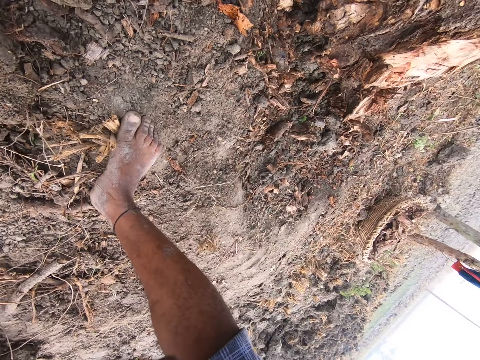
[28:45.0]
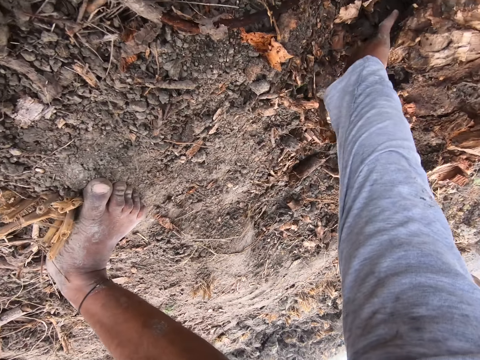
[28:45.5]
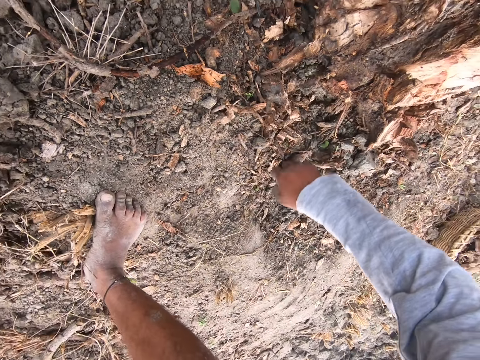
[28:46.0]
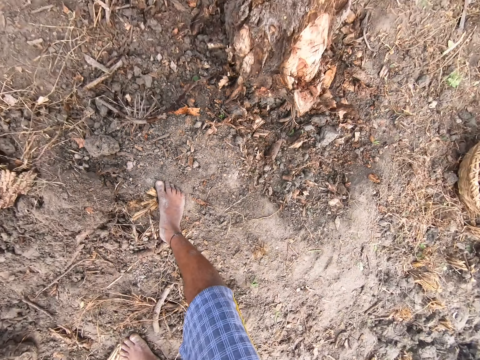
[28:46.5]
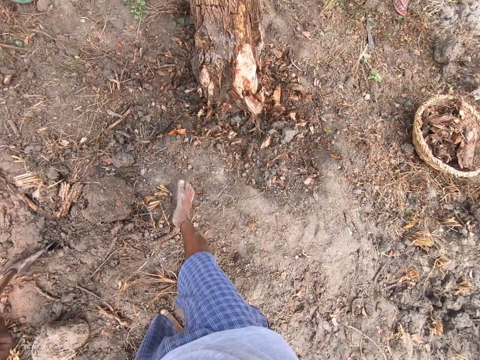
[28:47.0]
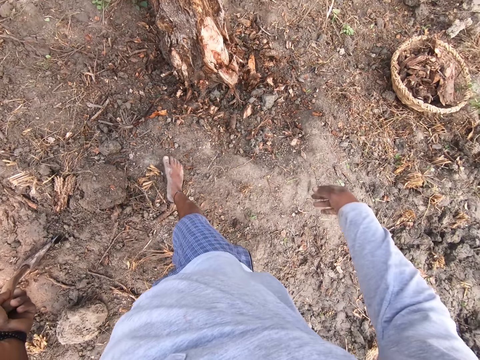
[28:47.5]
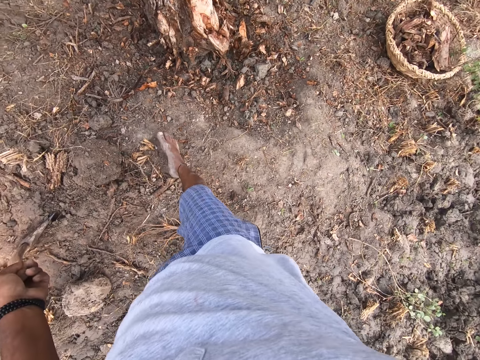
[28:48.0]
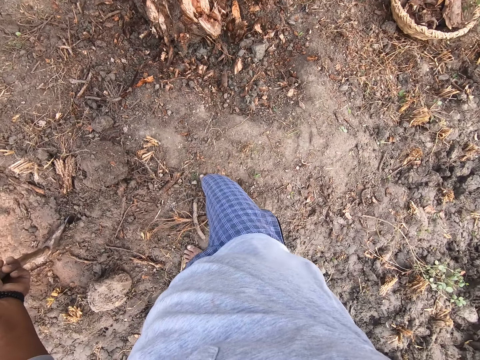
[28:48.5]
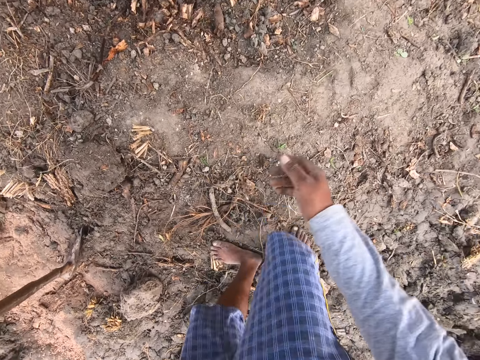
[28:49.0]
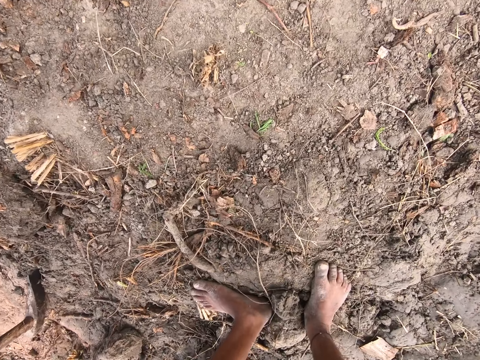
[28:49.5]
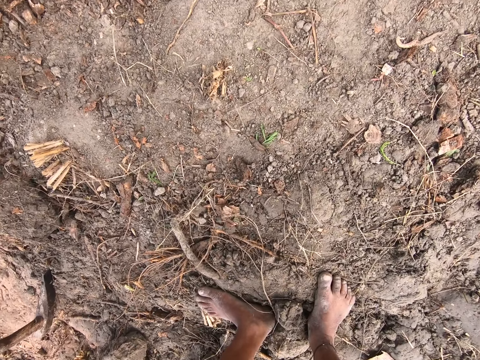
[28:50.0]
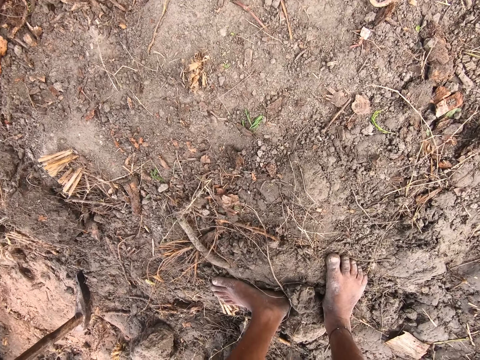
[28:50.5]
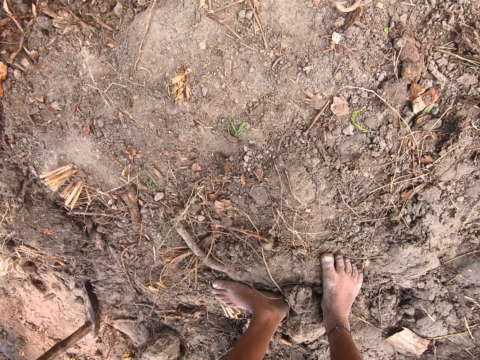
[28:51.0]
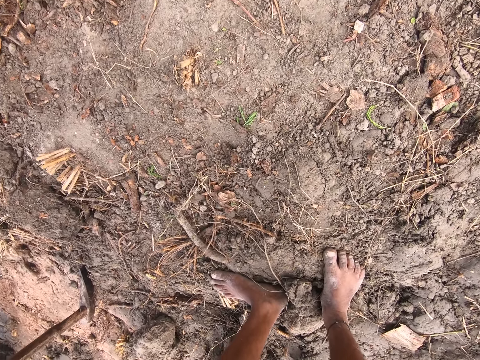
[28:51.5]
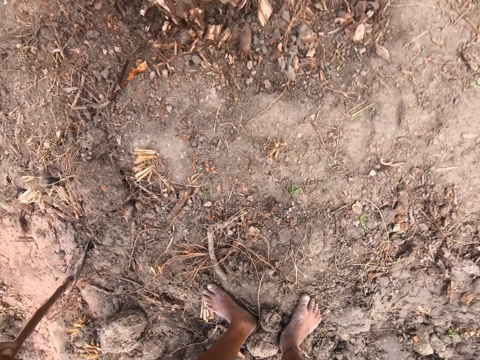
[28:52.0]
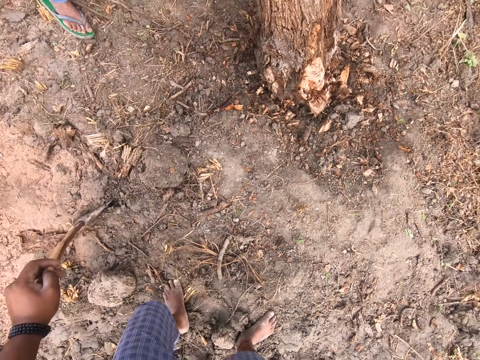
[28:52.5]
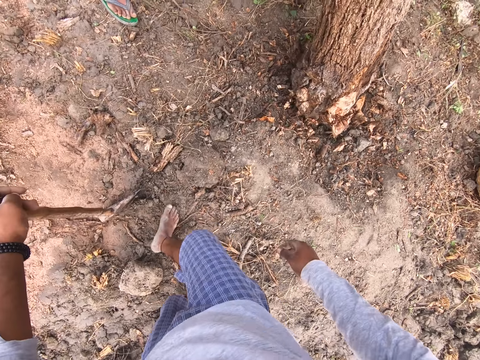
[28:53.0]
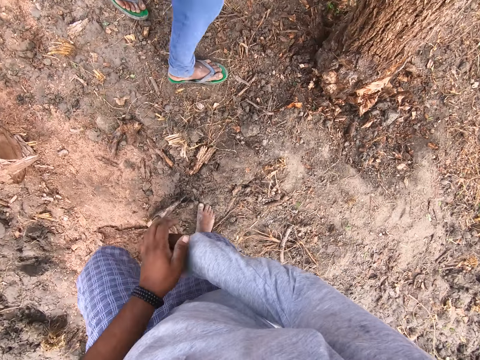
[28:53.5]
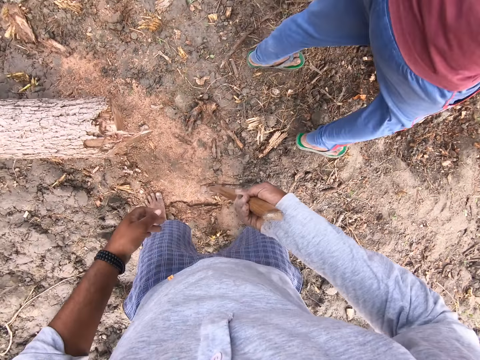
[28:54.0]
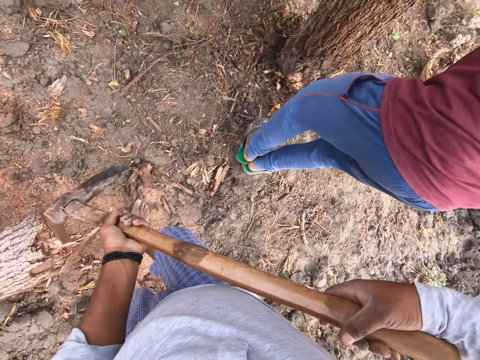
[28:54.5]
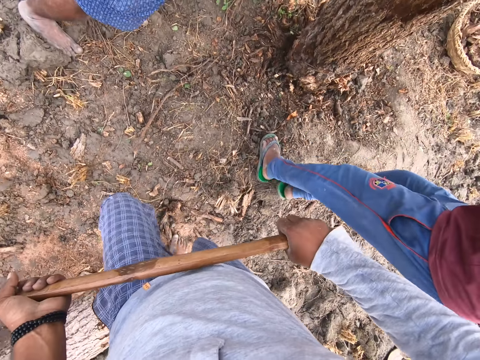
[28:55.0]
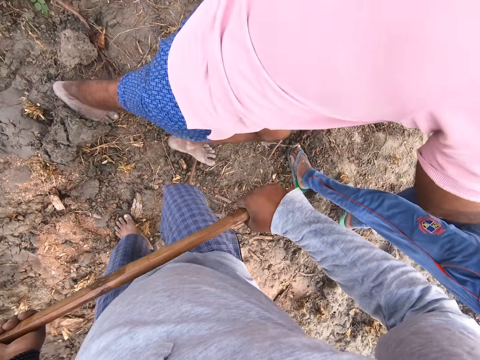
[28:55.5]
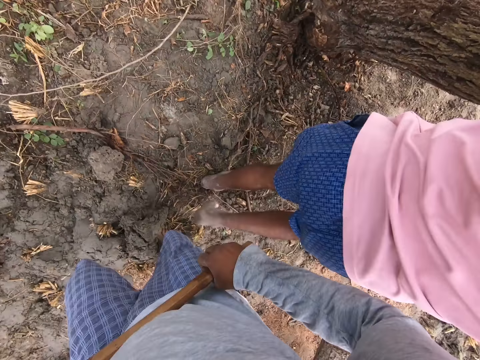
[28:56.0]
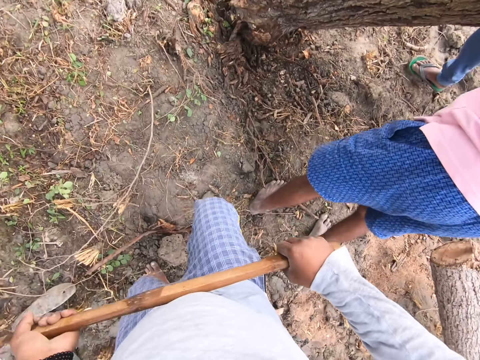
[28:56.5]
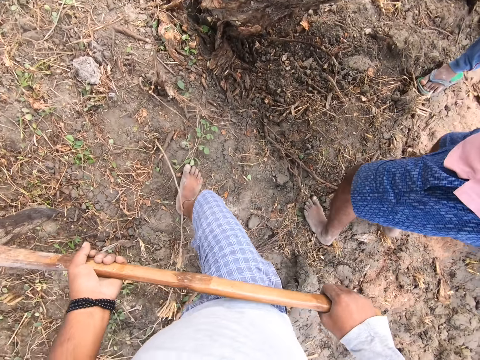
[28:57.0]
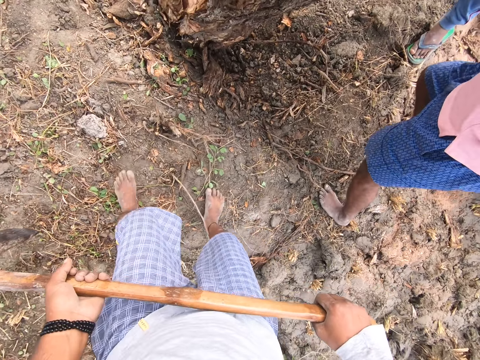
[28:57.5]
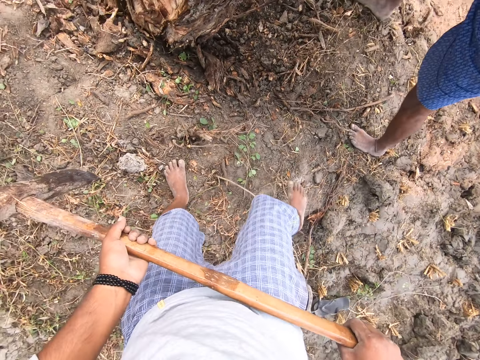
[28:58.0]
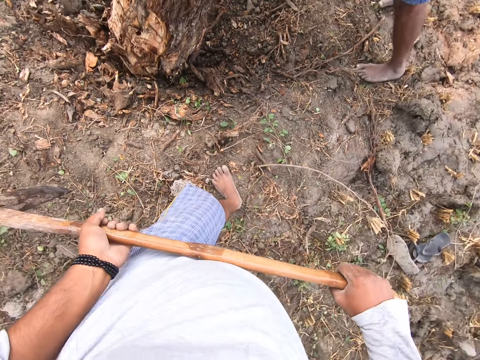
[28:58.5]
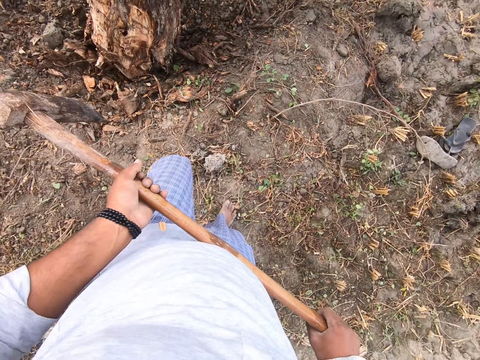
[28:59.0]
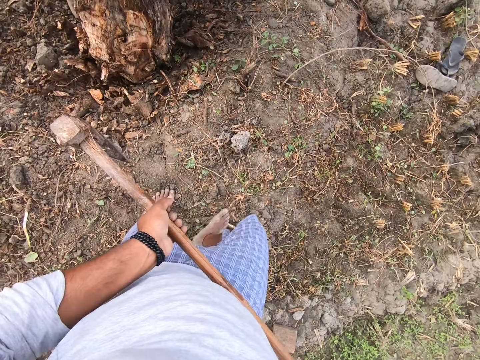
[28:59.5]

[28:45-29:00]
The camera wearer picks up dried soil or pieces of wood on the tree stem with his right hand. He throws the log in the garden. He stares on the ground. A man walks beside the camera wearer. The man uplifts a stem on the ground. The camera wearer walks around the tree with the axe. Another man uplifts the stem on the ground.

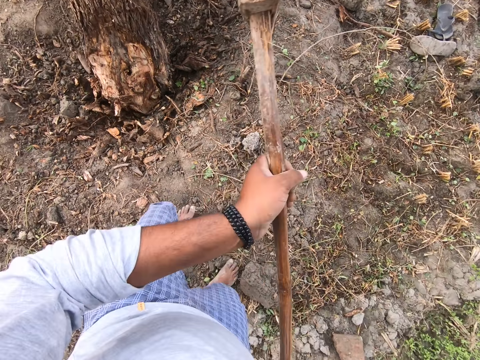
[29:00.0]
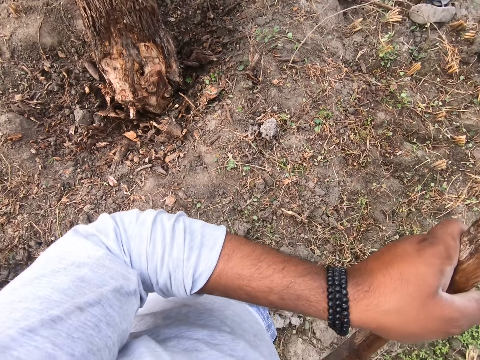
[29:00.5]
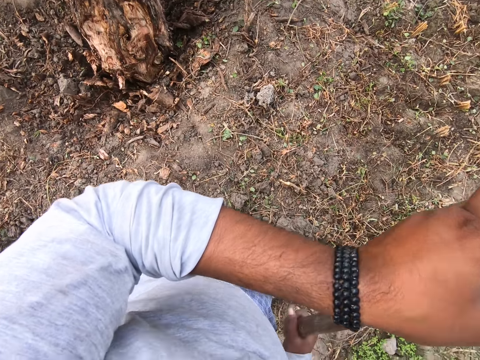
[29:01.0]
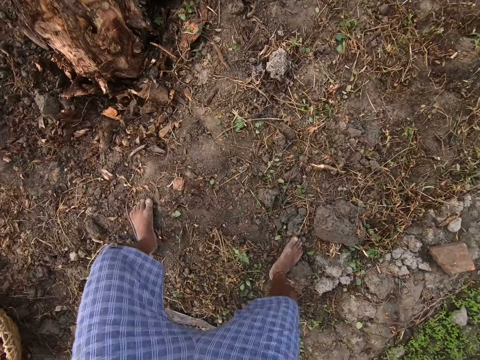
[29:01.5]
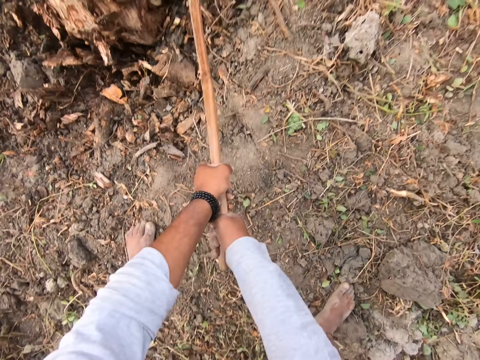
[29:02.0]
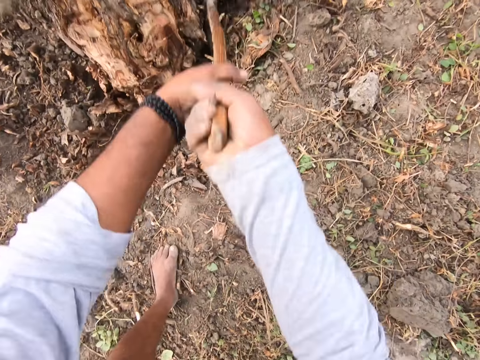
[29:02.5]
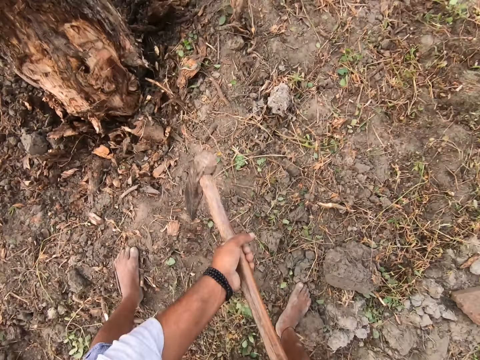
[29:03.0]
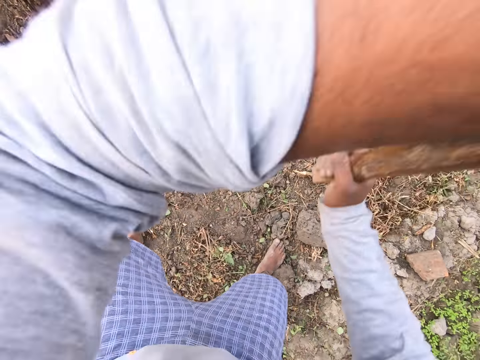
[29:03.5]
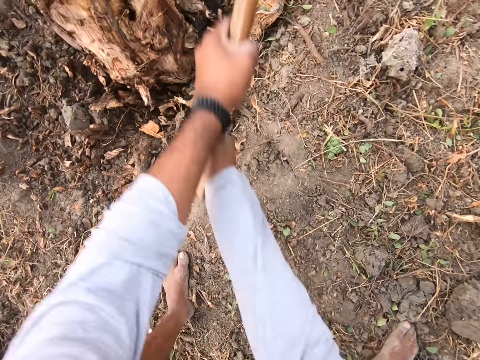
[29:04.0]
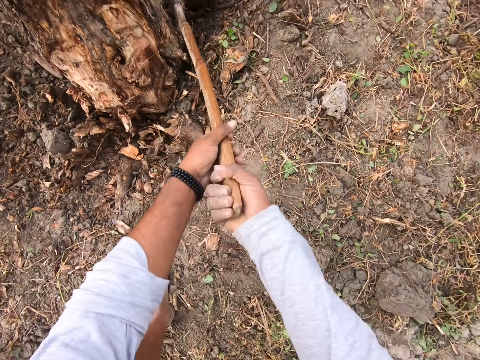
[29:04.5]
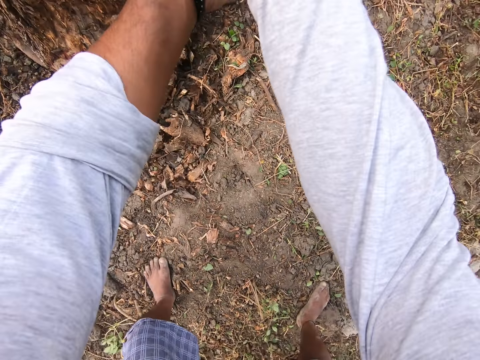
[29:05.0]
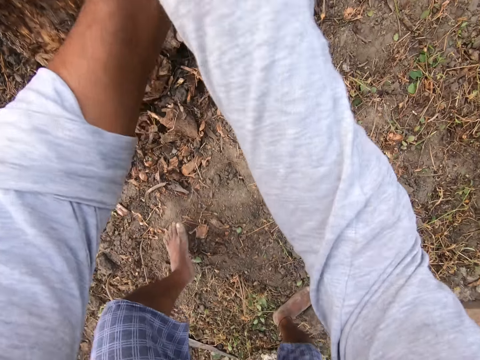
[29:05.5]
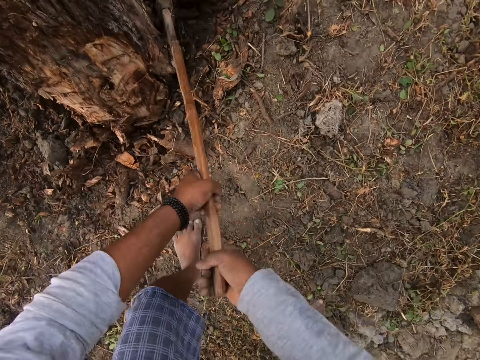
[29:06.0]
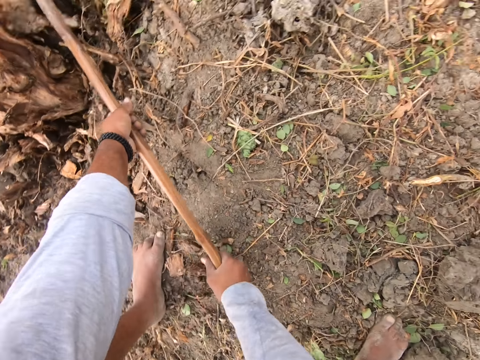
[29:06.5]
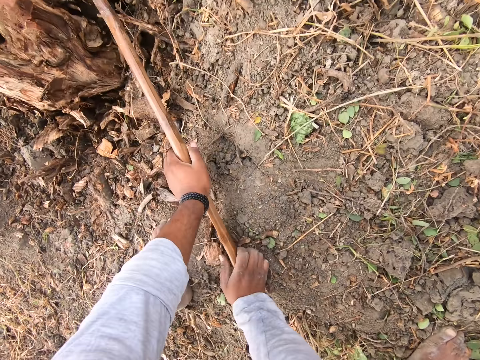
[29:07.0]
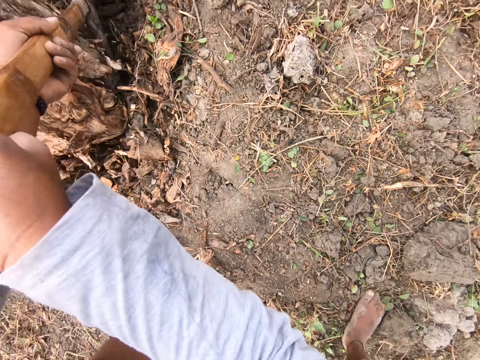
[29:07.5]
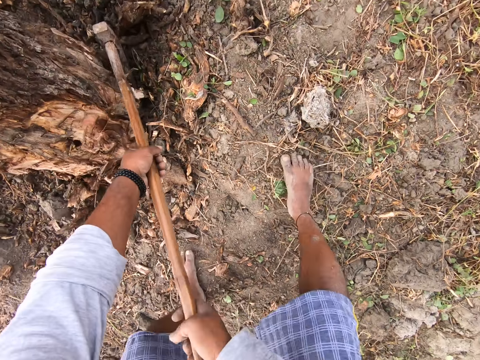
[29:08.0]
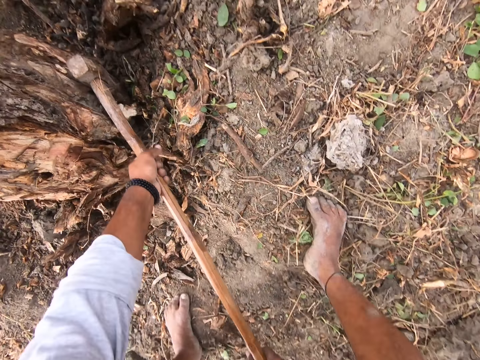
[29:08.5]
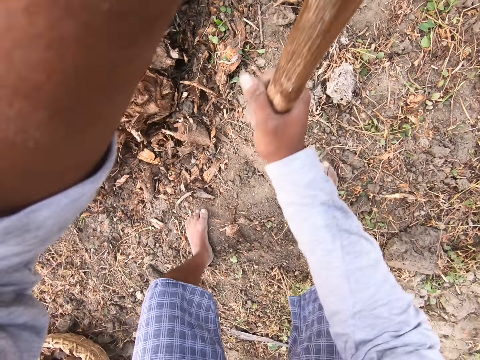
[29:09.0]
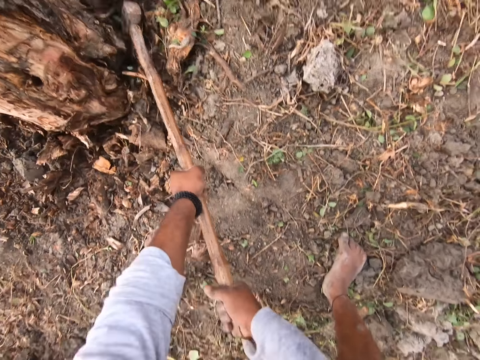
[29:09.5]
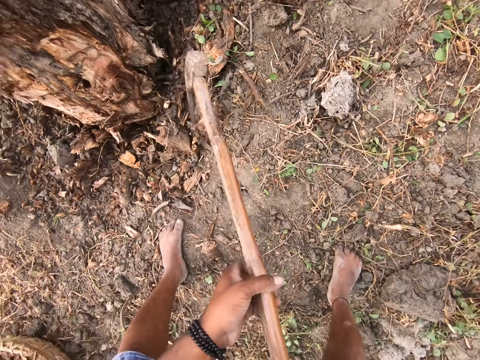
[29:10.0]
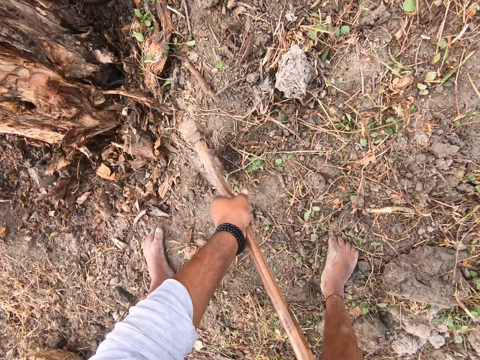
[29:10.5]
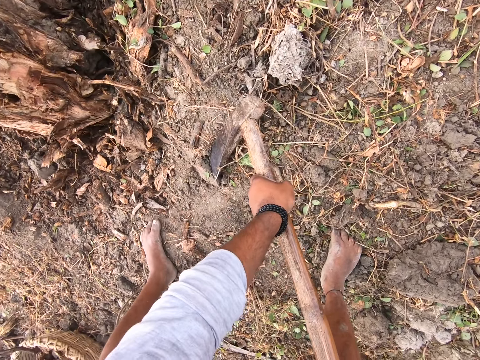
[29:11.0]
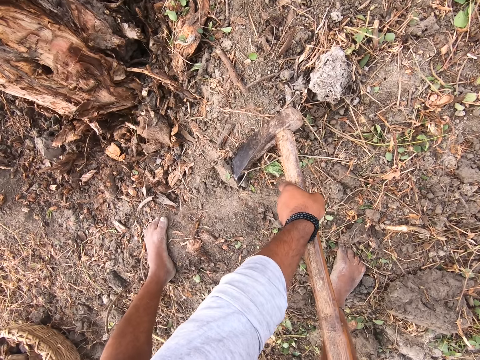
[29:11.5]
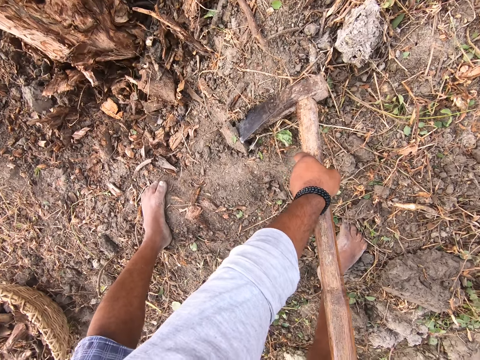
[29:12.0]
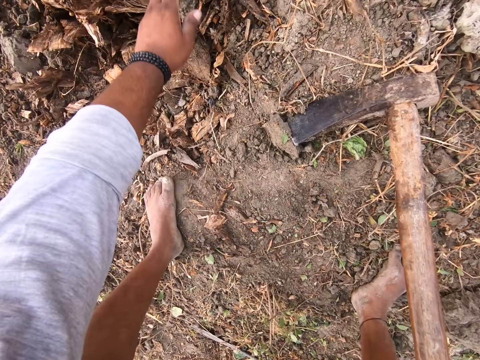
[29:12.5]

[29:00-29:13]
The camera wearer cuts the tree root with an axe. They cut the tree root with the axe again. They pull out the axe from the tree root. They cut the tree root with the axe. They cut the tree root with the axe continuously. They put the axe on the ground. They observe the tree root.
